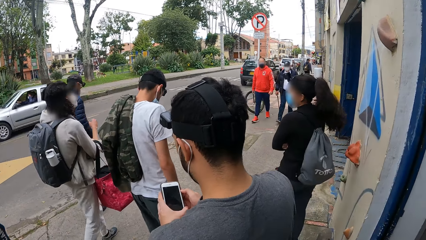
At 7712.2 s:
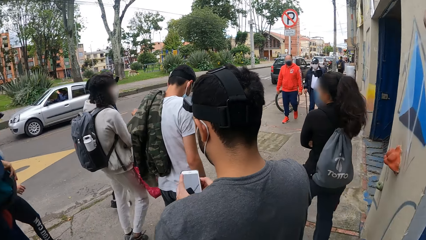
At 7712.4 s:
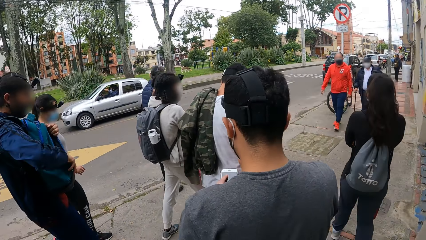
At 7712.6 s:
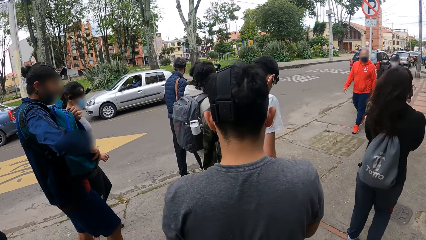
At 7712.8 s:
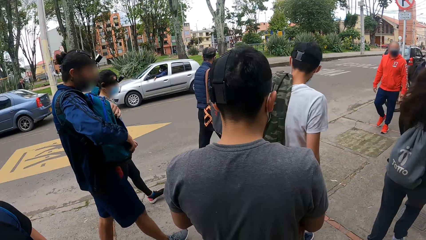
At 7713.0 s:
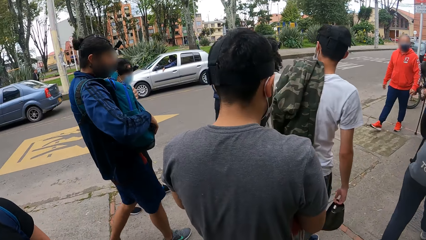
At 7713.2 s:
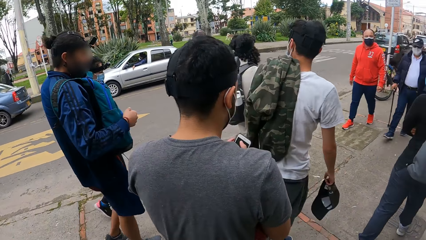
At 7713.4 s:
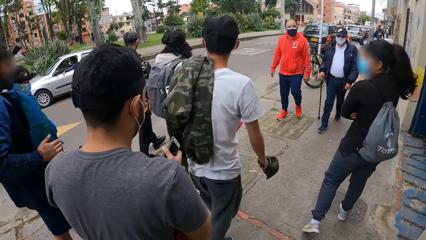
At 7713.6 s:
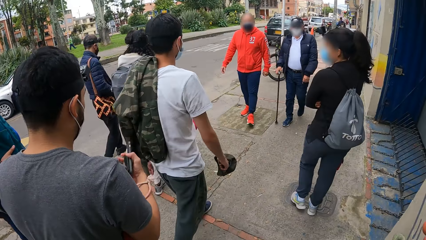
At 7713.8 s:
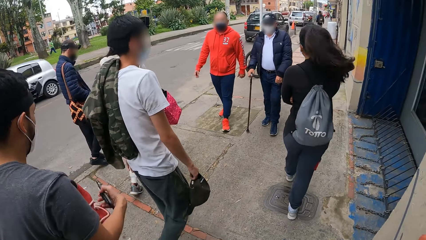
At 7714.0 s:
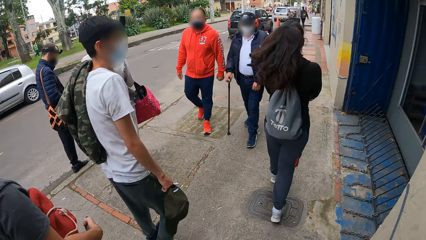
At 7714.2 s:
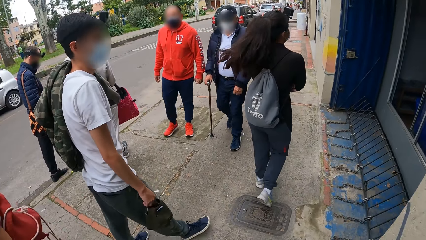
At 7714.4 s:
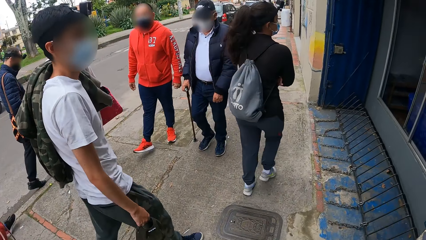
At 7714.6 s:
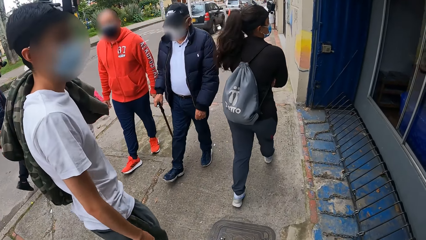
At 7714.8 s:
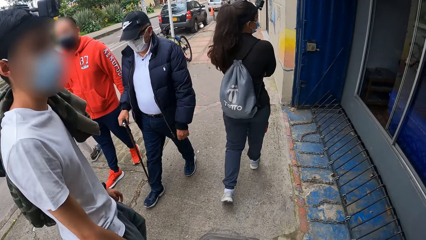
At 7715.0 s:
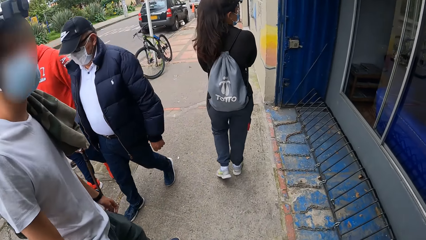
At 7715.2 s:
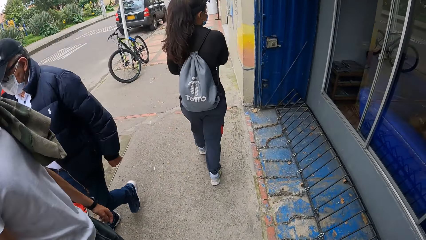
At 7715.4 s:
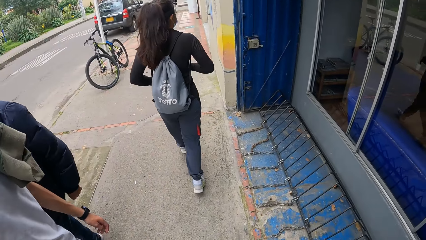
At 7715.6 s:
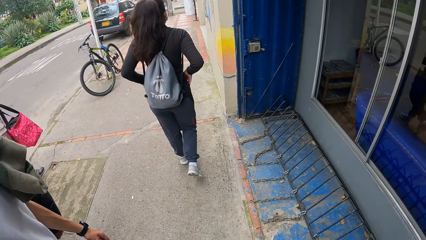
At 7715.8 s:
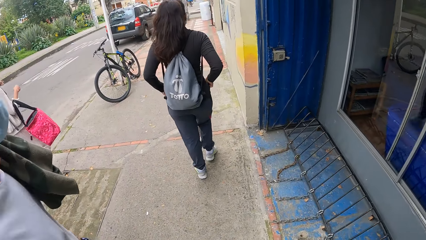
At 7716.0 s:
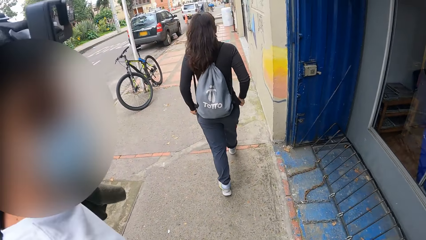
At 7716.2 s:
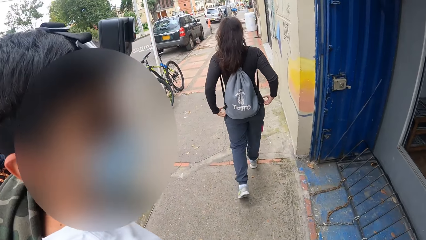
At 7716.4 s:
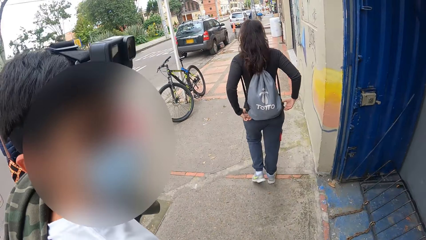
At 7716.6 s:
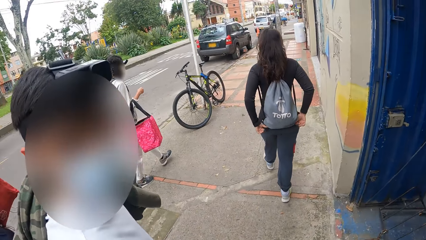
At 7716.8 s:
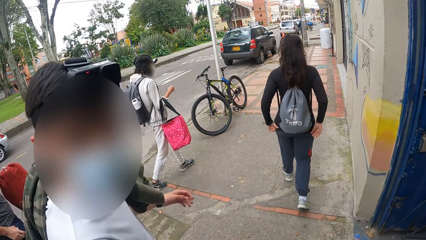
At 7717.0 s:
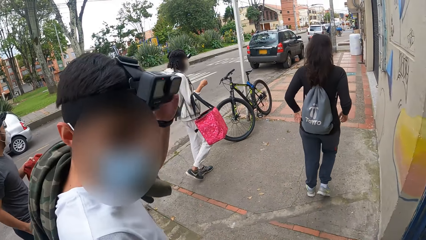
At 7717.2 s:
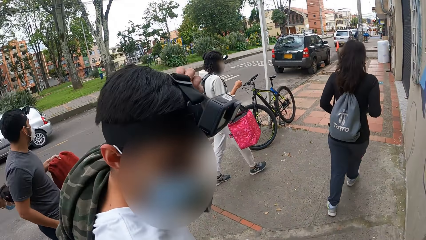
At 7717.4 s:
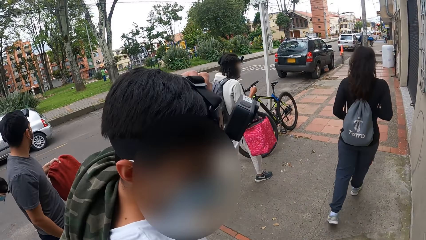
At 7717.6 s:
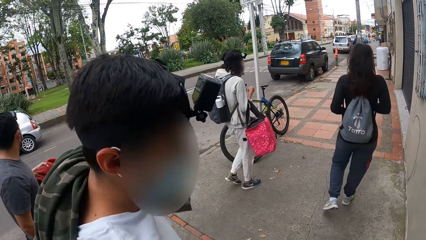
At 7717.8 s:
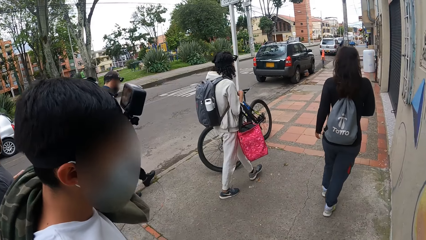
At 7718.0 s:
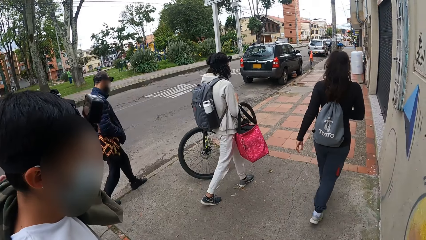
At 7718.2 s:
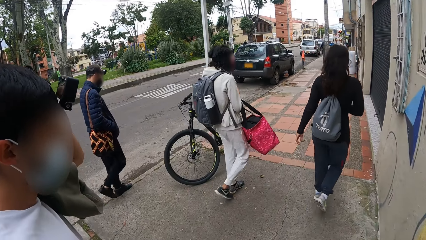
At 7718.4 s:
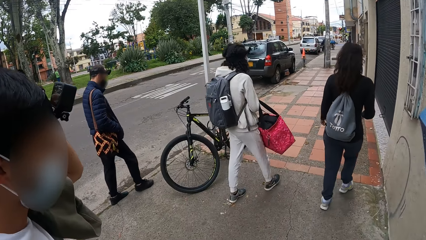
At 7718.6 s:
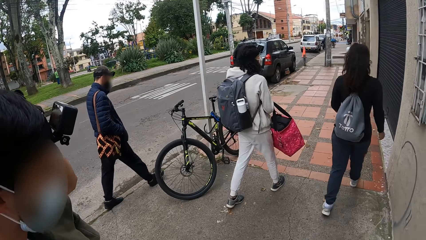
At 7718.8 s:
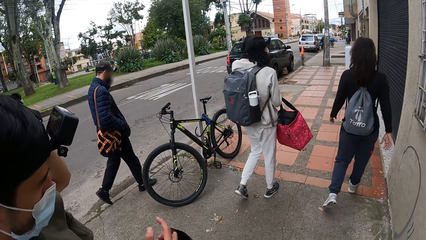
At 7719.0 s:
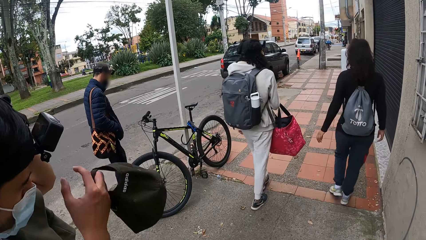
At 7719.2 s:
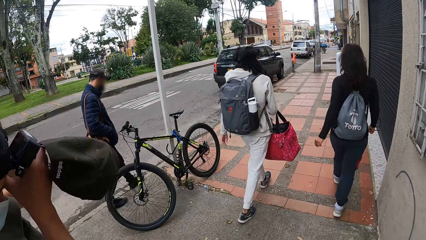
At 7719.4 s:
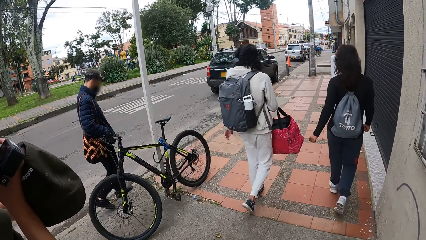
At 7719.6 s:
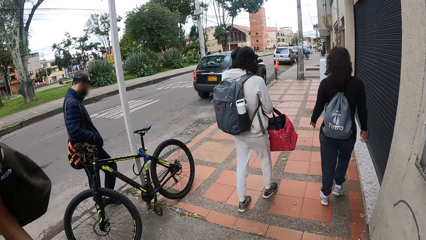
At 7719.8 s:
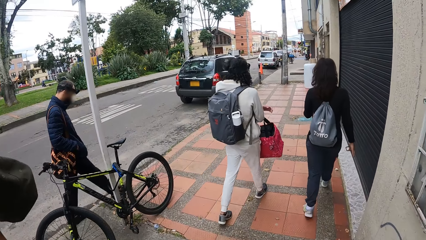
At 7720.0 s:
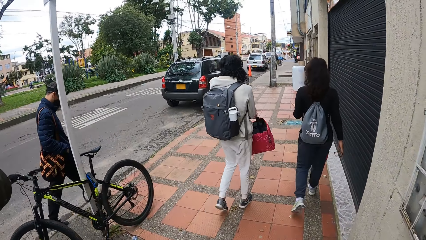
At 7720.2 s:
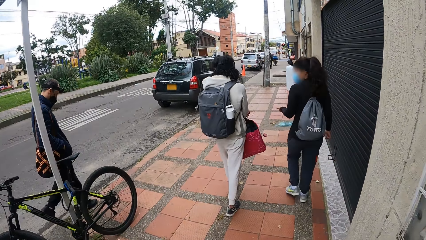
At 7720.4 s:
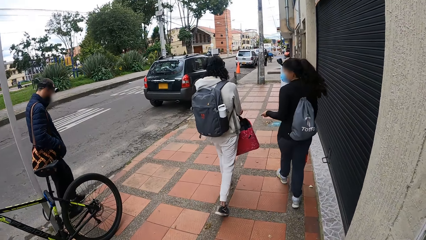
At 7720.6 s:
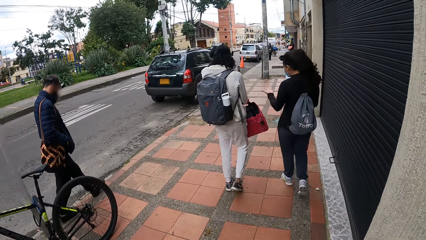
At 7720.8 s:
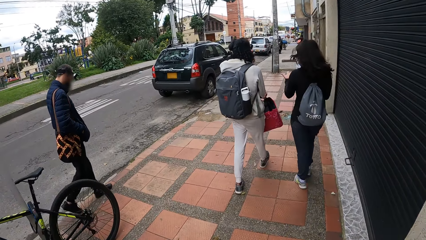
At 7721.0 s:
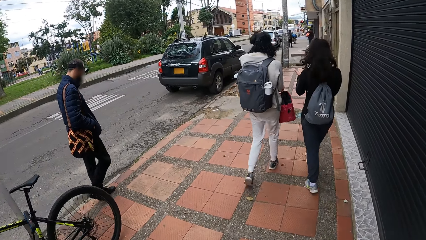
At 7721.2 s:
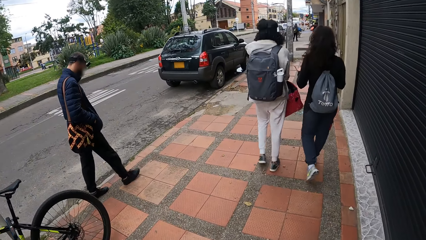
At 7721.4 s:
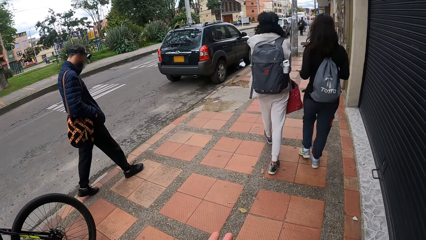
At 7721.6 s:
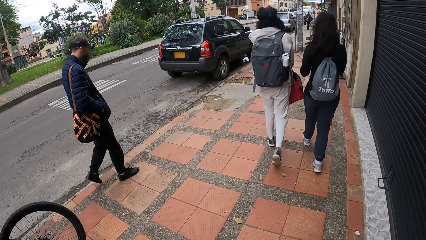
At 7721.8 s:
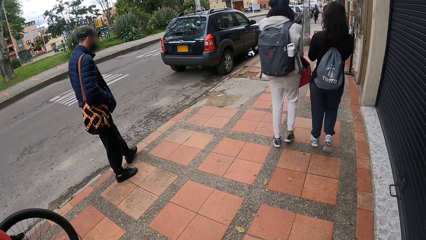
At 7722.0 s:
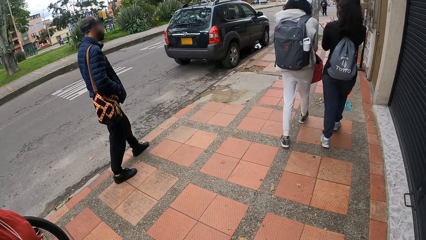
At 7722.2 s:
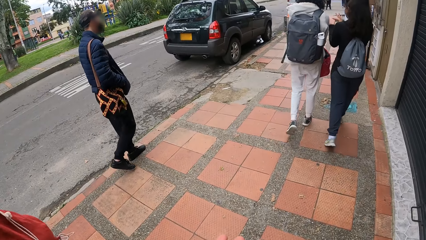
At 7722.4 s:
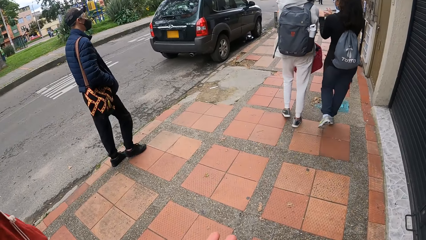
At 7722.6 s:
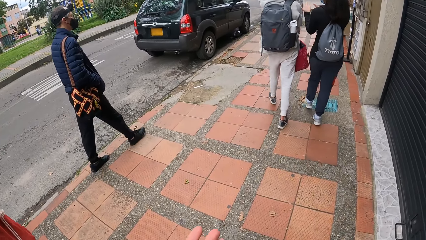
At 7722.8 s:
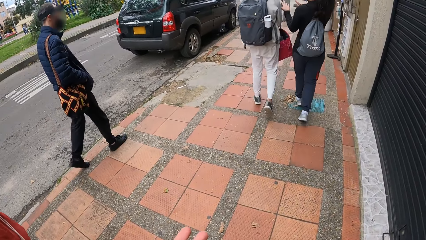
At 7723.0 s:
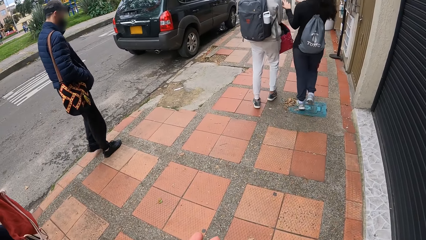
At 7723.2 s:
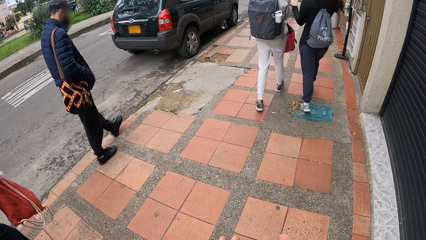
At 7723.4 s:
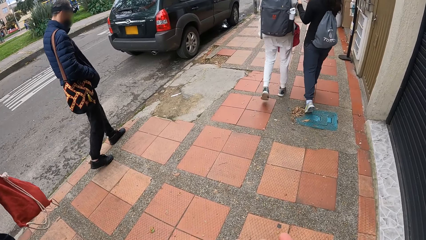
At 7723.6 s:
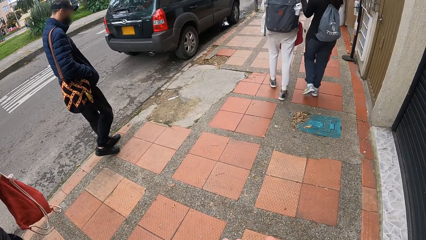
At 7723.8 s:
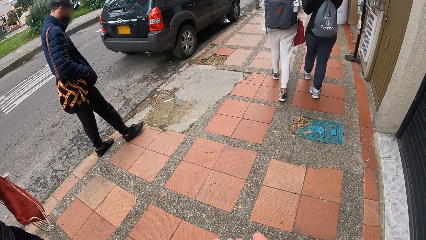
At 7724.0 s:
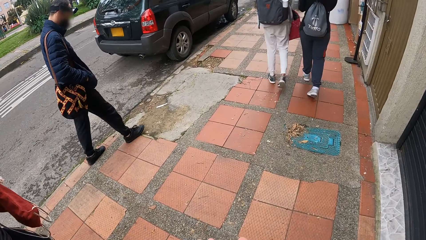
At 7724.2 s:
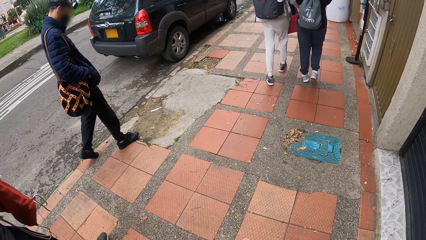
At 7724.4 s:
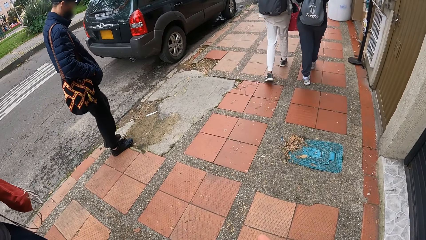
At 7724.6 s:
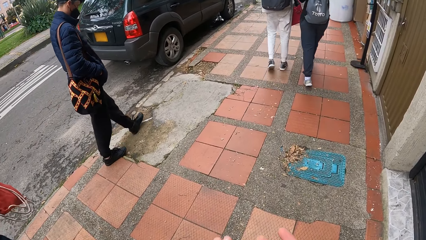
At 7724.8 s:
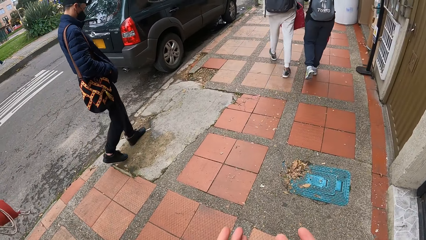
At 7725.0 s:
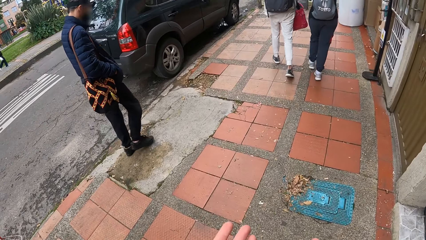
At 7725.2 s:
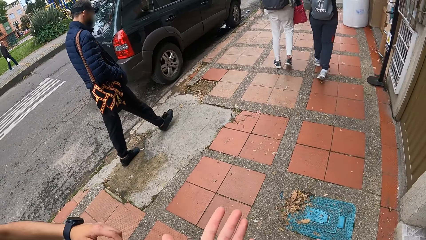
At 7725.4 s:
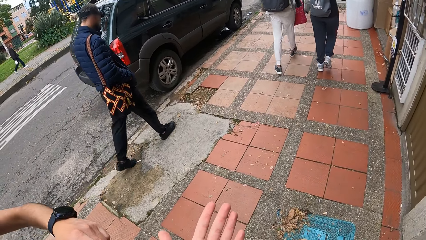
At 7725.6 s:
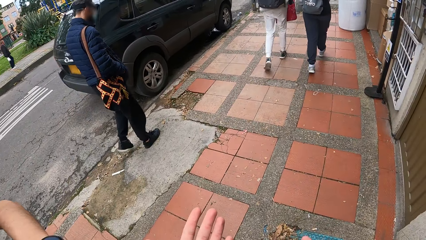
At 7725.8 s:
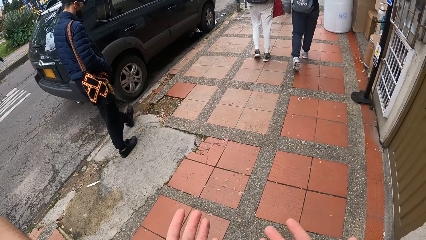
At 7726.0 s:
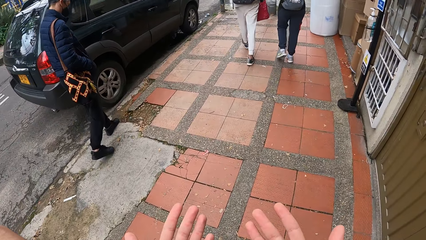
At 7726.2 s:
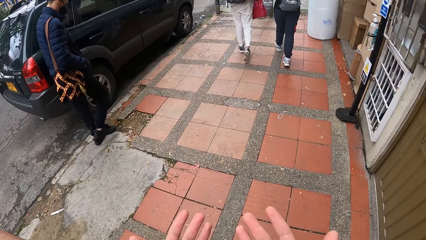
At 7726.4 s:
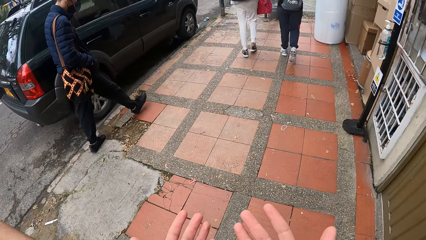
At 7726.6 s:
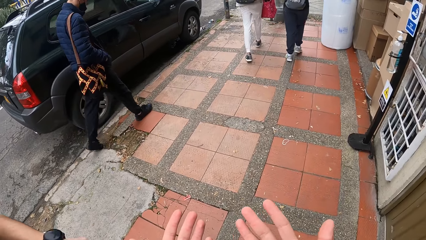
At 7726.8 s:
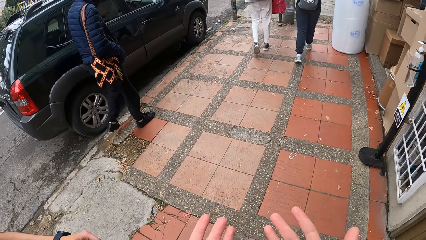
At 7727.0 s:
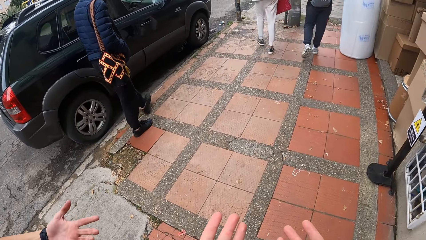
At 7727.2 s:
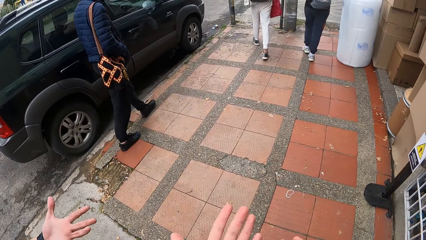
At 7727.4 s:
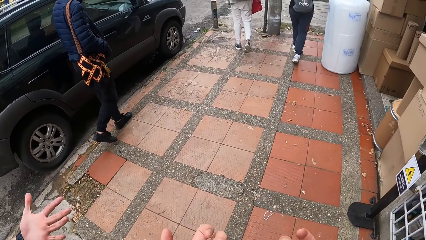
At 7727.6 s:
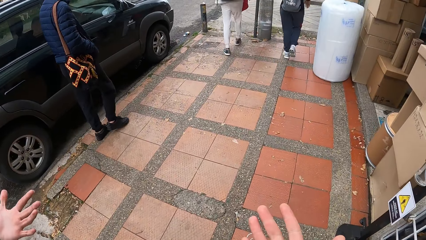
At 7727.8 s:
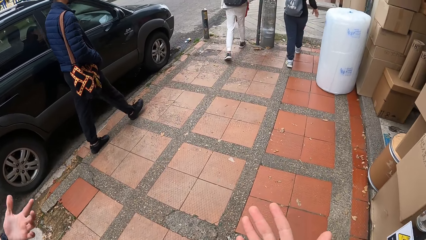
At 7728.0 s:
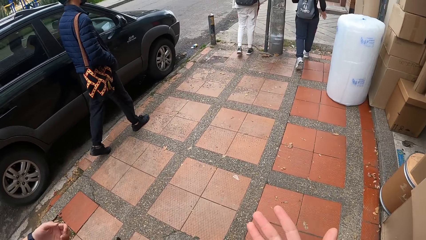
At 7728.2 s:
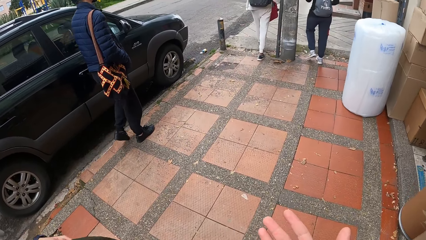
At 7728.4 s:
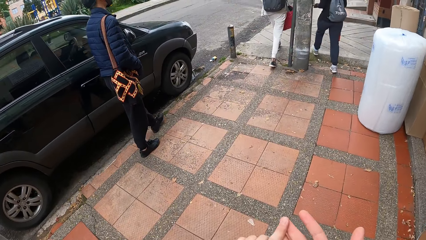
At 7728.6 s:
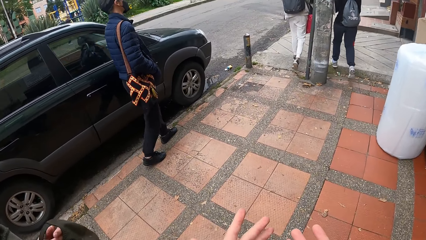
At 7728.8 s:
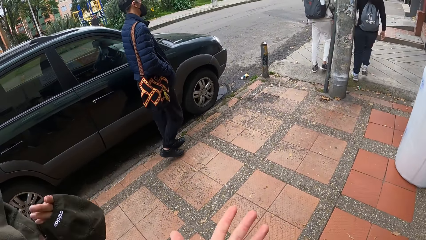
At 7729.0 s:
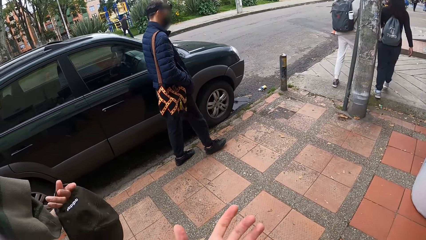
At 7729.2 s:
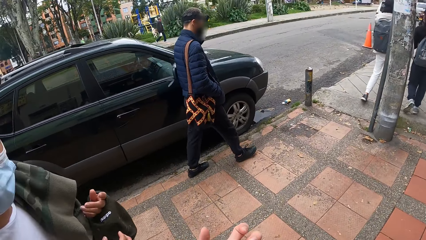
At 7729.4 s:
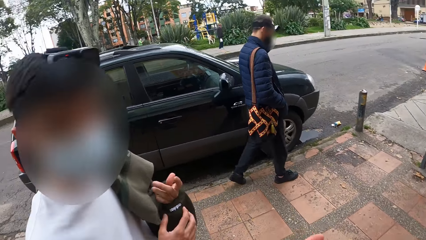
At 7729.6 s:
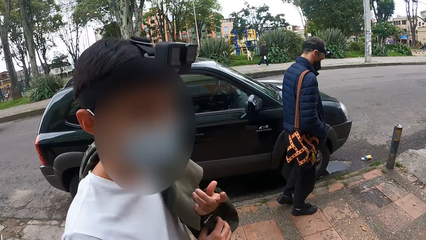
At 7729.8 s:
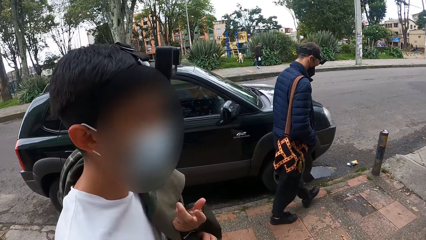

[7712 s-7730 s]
A woman walks along a pathway. A man holds a phone with both hands. Another woman walks along the pathway. Another man walks along the pathway. A third man walks along the pathway. The camera wearer walks along the pathway. A fourth man walks along the pathway. The first man walks along the pathway. The camera wearer dialogues with the second man. He interacts with the second man. The second man places his left hand on his head. The second woman interacts with the first woman. The second man adjusts the camera on his head with his right hand. The camera wearer walks on the street. He looks at his hands.
